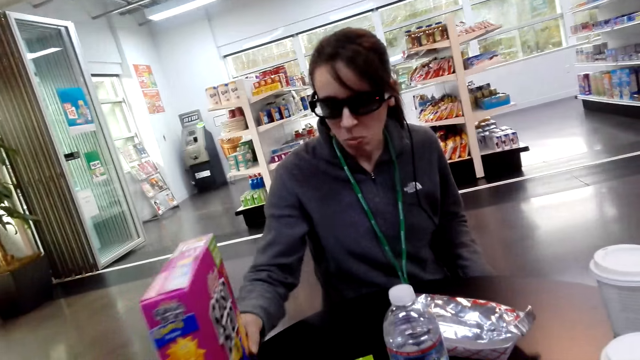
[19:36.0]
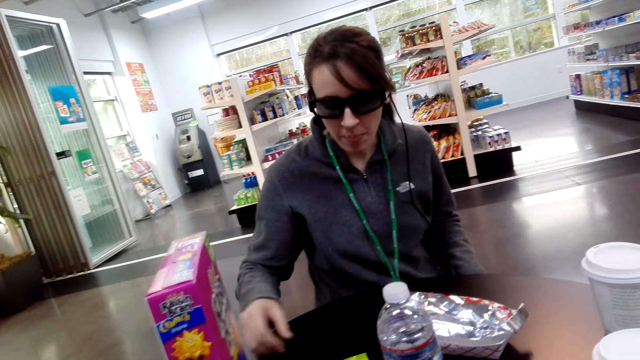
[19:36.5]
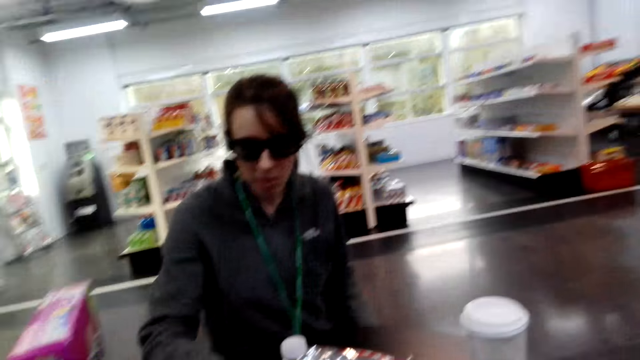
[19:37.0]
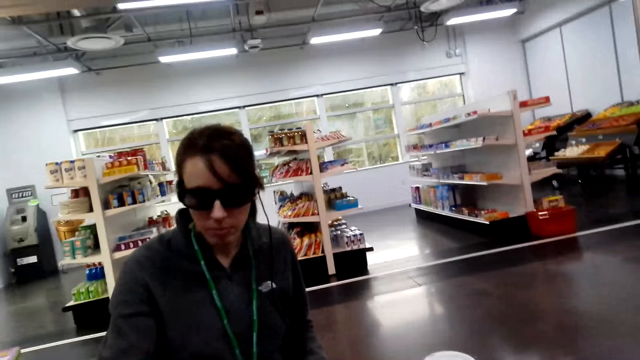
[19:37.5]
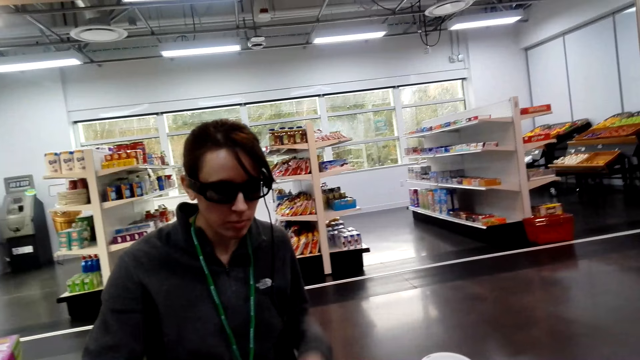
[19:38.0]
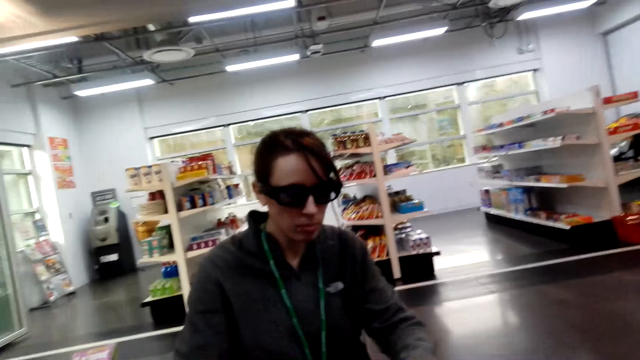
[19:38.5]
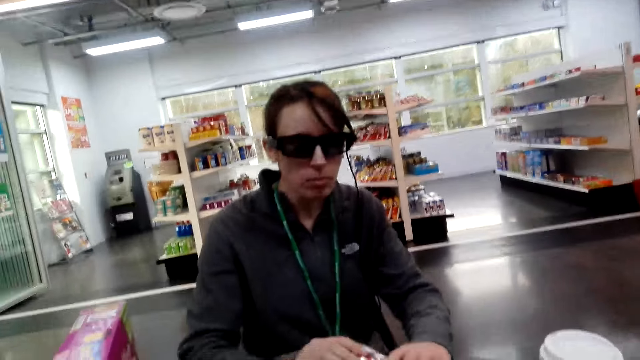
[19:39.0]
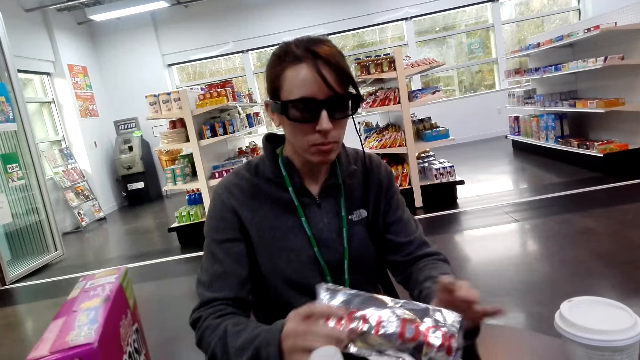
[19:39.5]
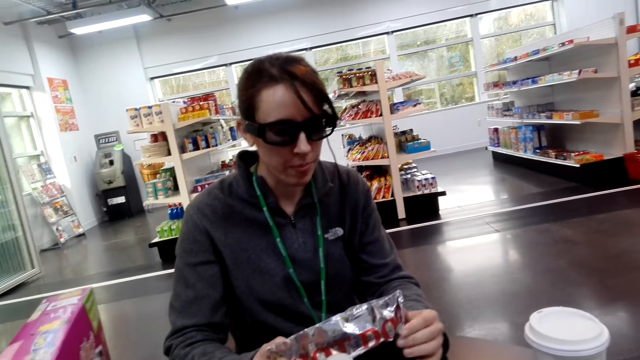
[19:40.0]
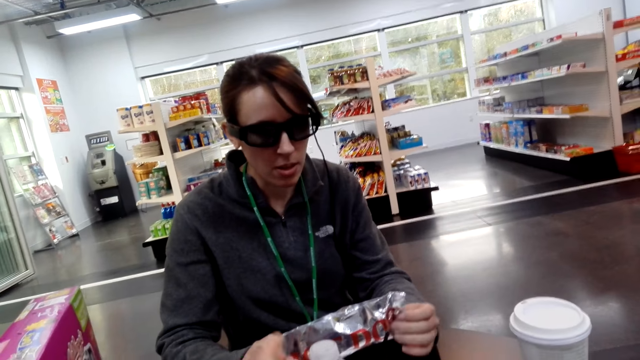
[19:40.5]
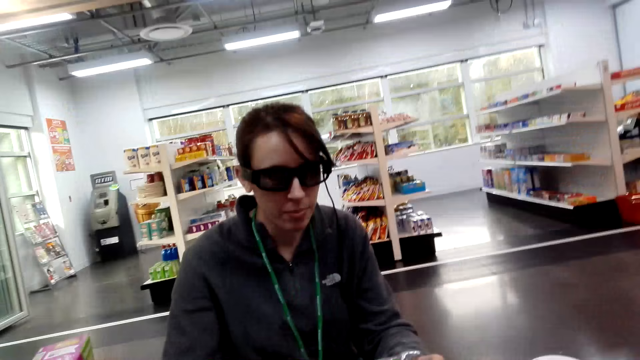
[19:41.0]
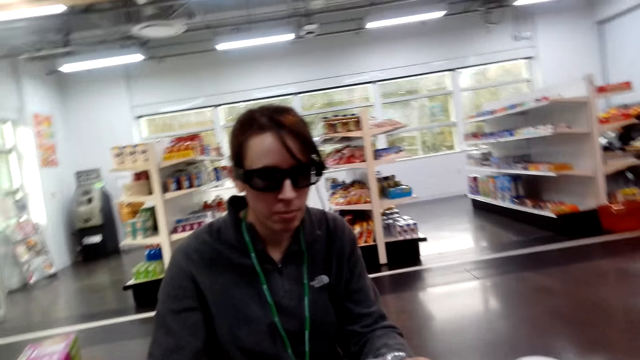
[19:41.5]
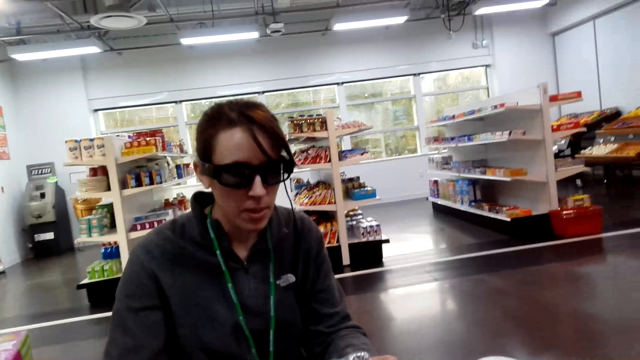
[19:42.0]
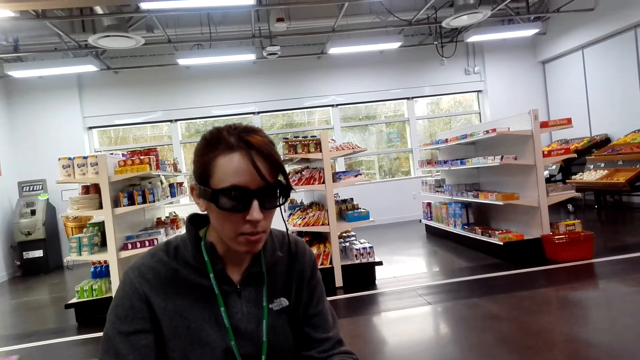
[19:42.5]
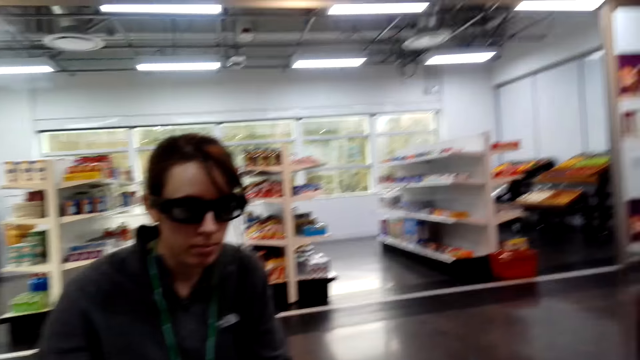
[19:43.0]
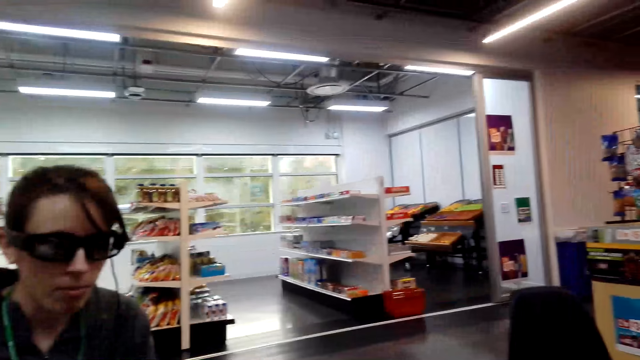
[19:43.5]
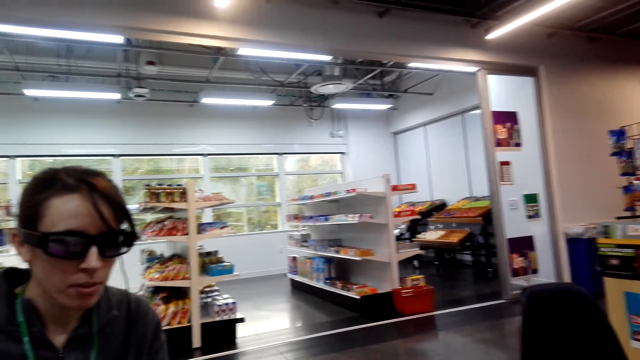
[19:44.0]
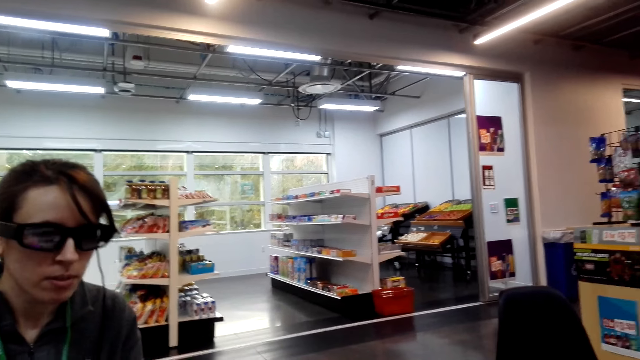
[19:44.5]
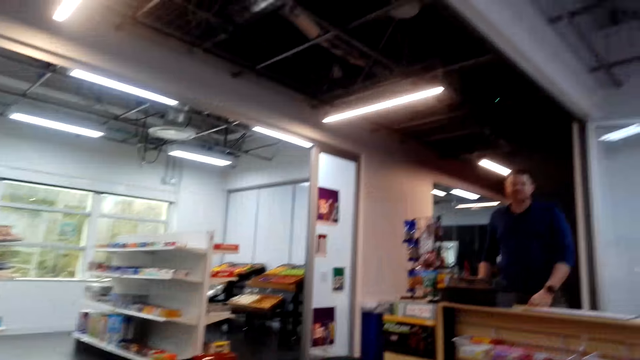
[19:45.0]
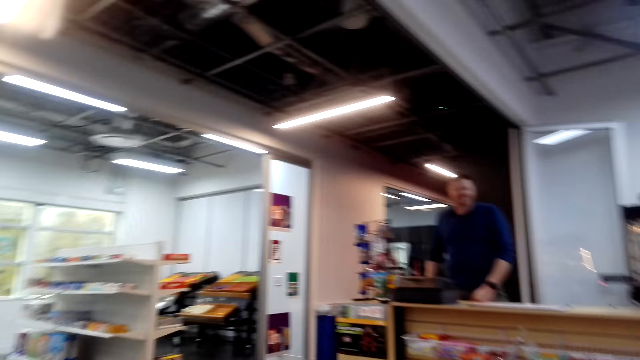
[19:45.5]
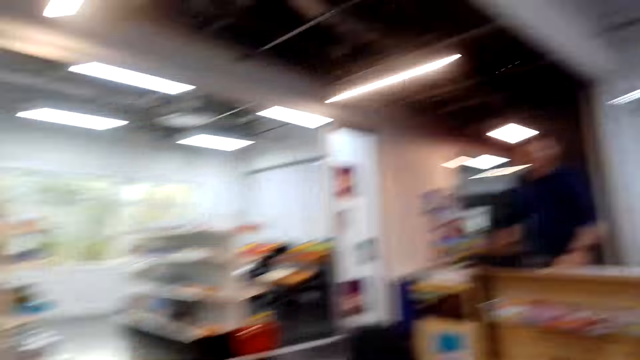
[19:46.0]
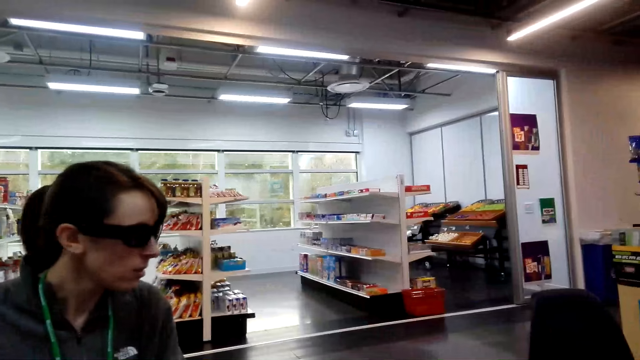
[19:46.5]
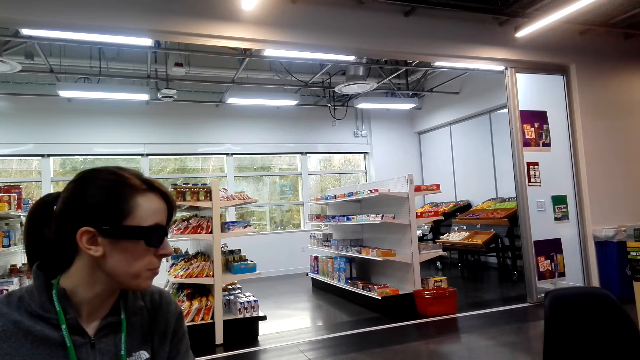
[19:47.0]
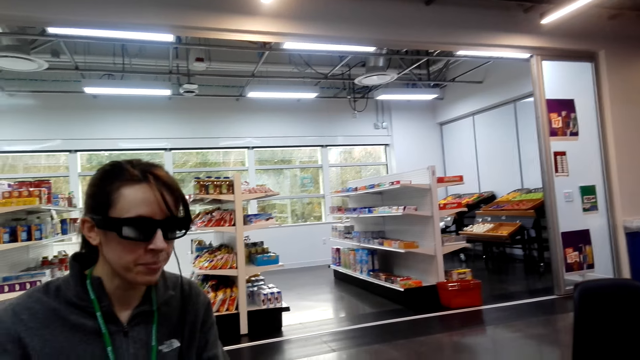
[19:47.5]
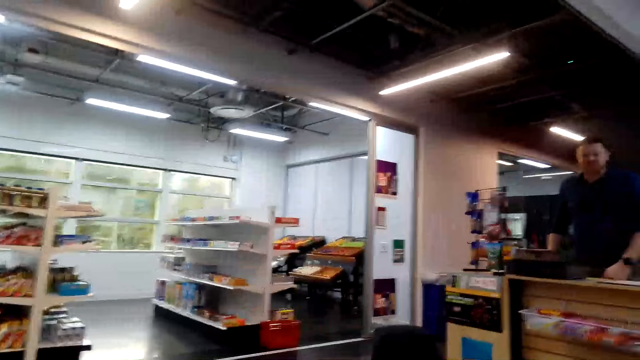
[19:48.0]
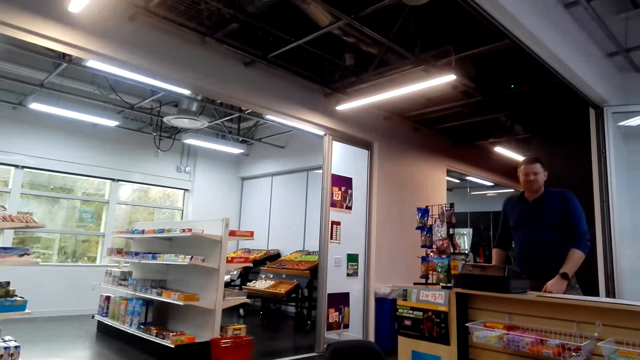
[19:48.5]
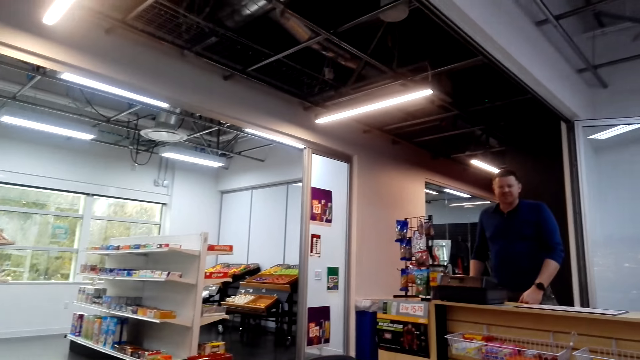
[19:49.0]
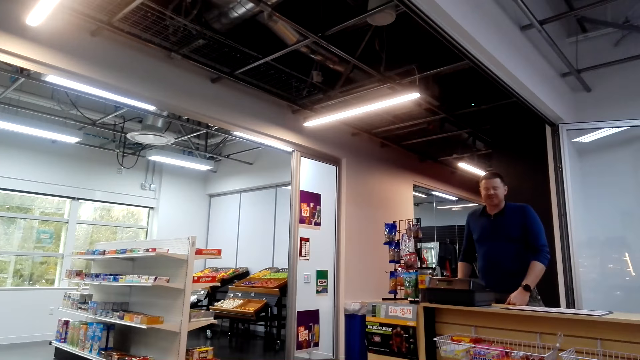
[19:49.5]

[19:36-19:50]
A woman holds something. The camera wearer looks at a person. A man stares at the camera.

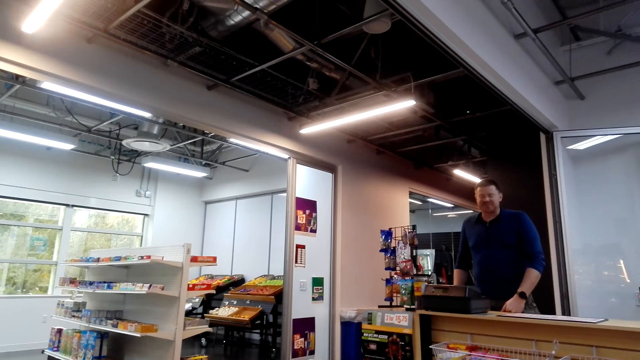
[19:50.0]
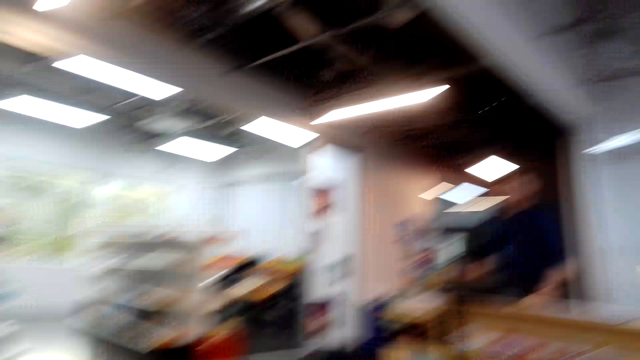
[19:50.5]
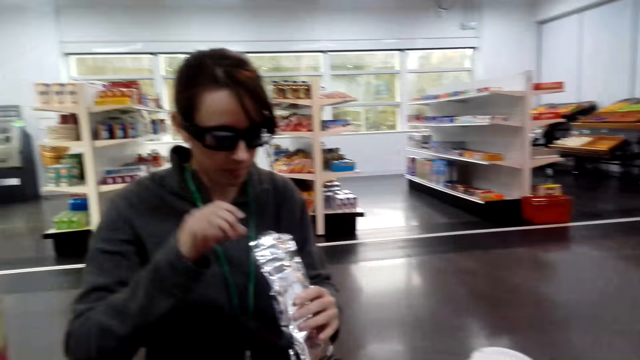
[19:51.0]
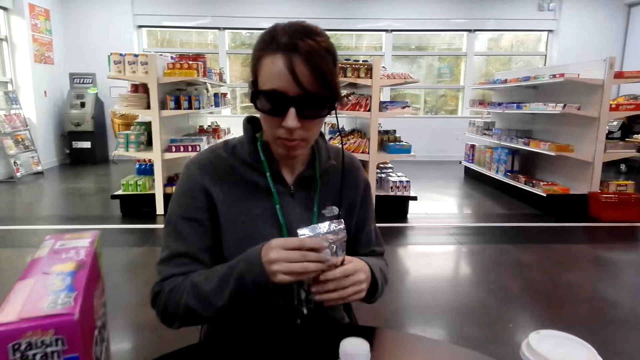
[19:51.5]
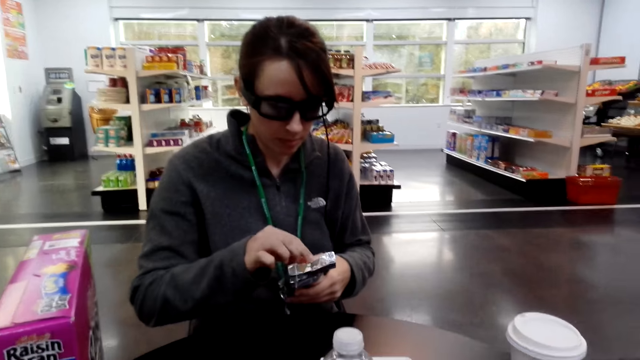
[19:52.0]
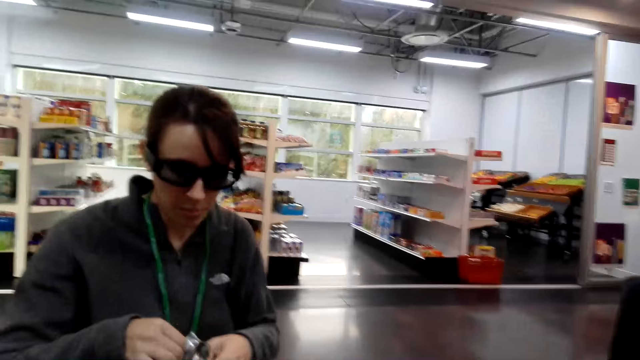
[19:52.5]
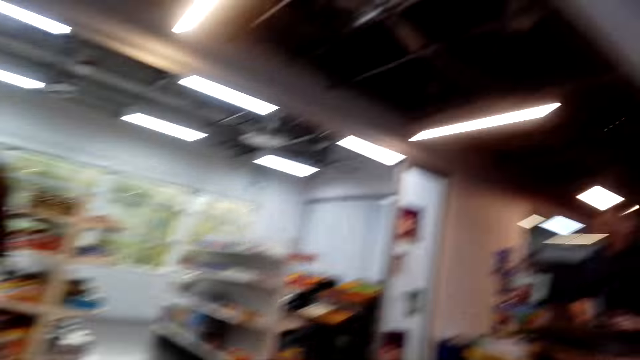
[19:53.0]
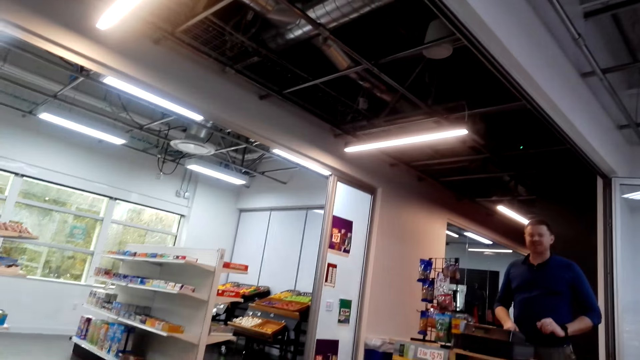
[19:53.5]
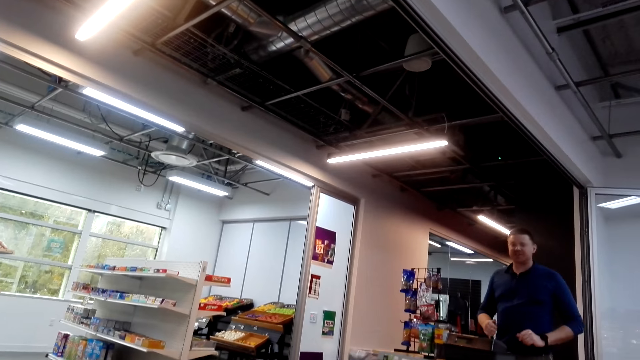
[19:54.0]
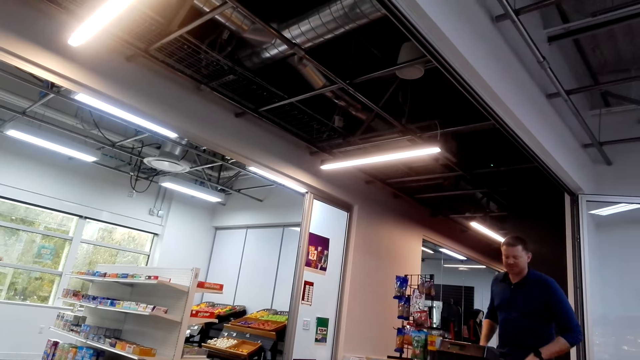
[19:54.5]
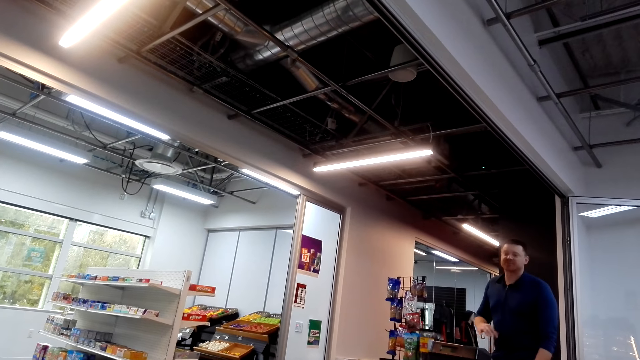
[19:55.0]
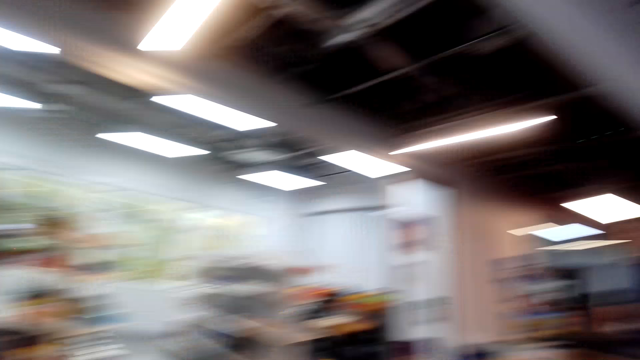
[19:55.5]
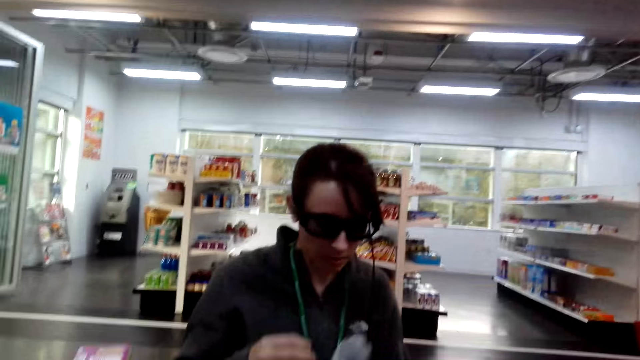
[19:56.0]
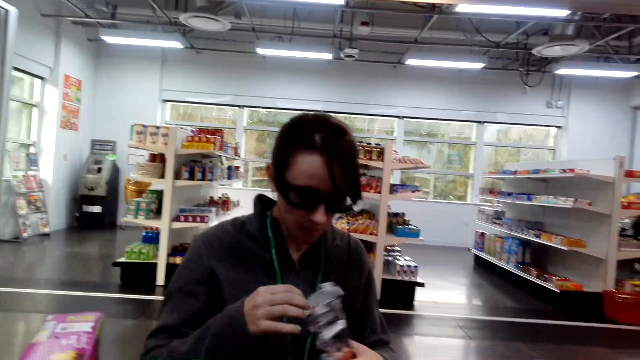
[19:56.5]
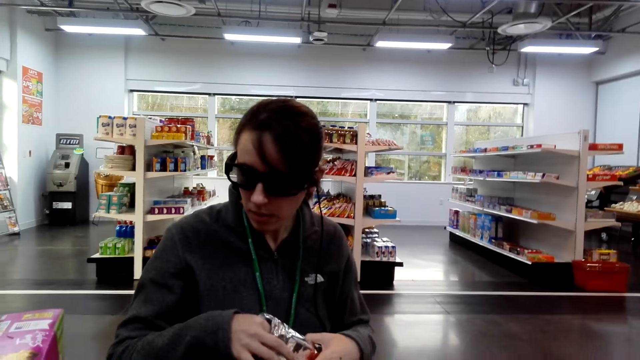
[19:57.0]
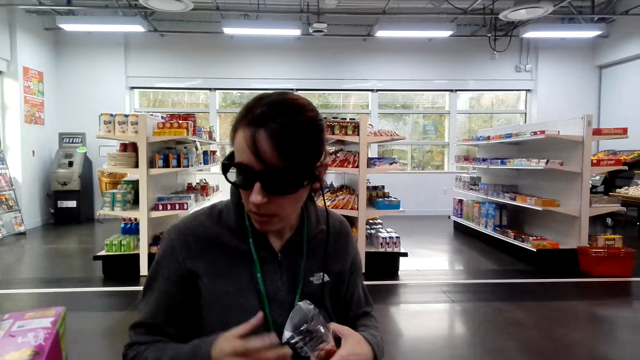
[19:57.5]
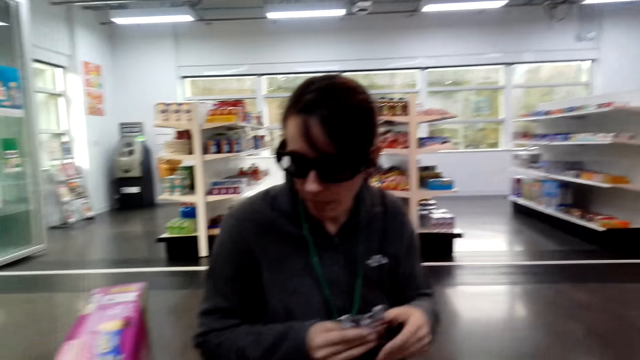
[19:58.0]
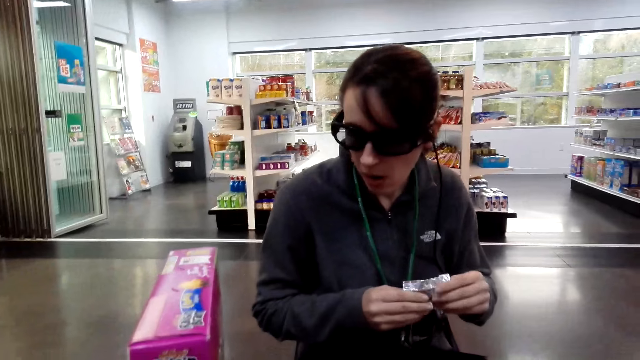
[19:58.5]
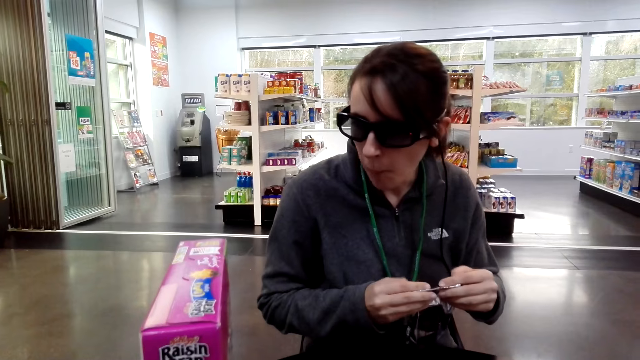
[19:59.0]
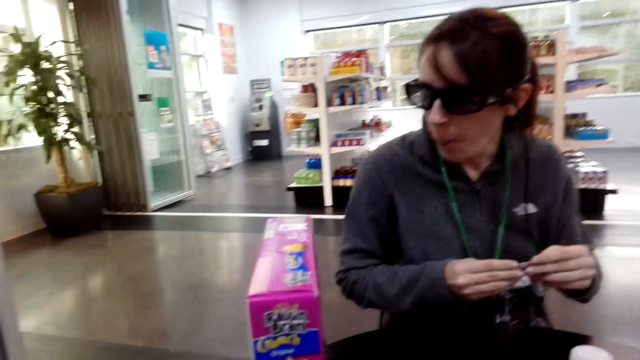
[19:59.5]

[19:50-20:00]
A woman eats something. She folds a paper and holds her neck. The camera wearer folds the paper.
